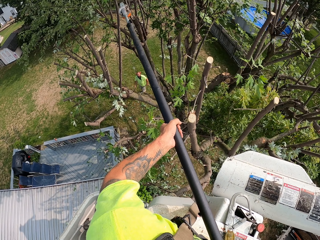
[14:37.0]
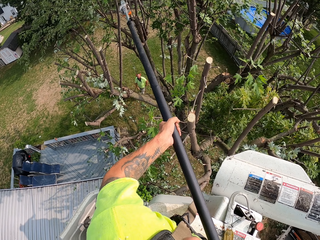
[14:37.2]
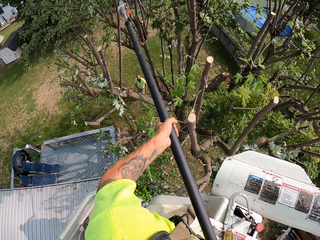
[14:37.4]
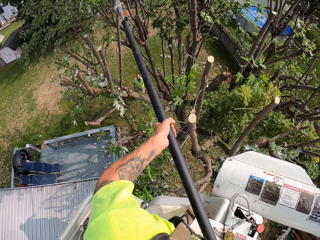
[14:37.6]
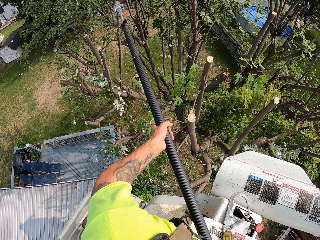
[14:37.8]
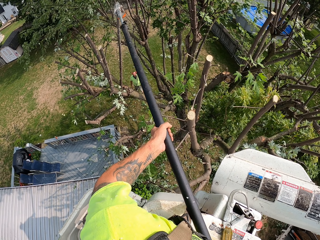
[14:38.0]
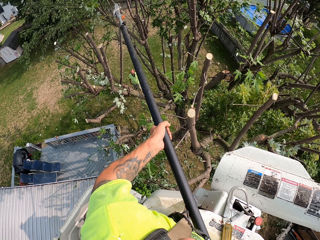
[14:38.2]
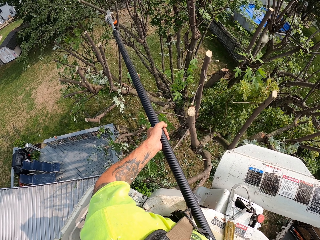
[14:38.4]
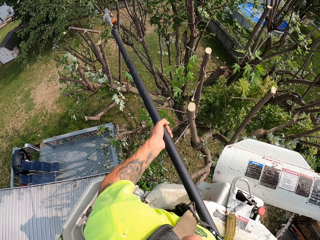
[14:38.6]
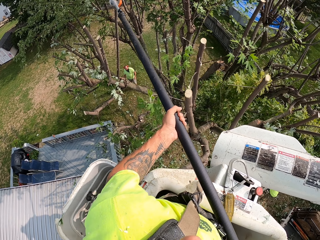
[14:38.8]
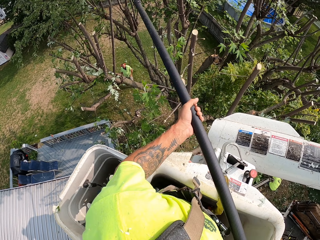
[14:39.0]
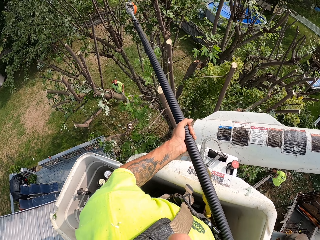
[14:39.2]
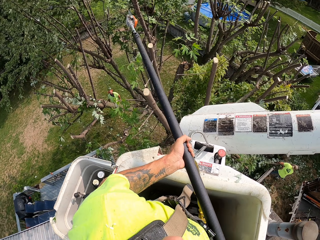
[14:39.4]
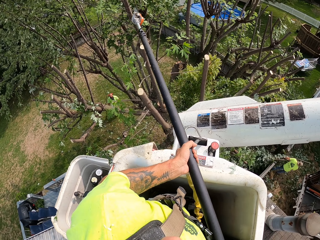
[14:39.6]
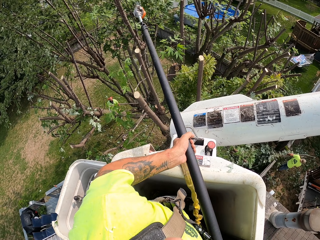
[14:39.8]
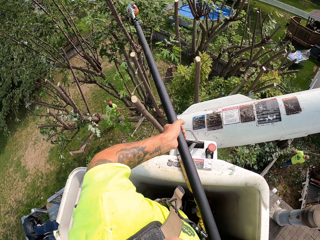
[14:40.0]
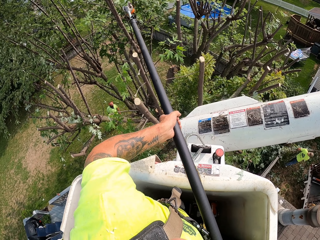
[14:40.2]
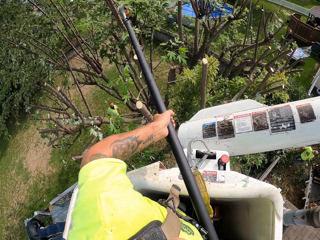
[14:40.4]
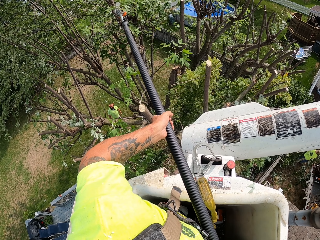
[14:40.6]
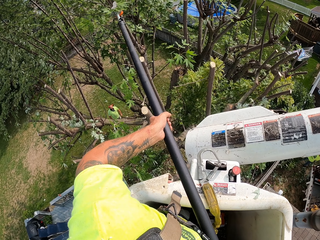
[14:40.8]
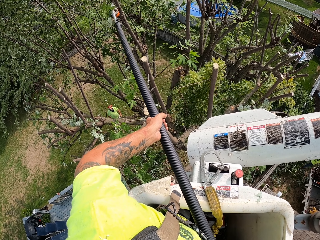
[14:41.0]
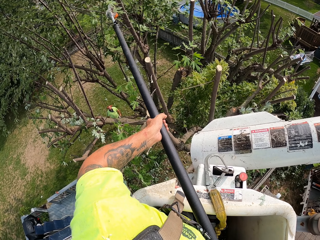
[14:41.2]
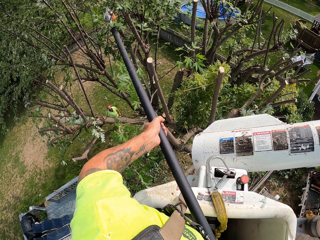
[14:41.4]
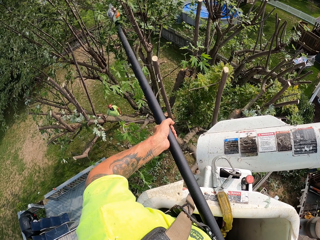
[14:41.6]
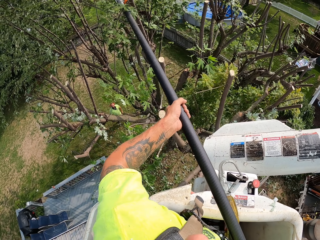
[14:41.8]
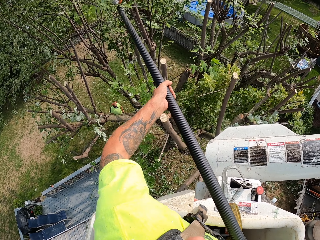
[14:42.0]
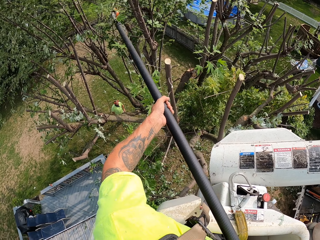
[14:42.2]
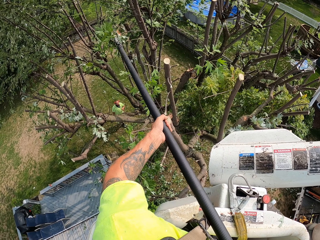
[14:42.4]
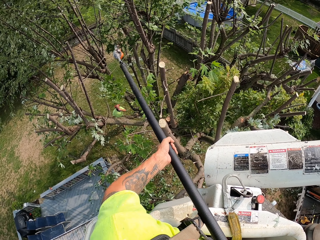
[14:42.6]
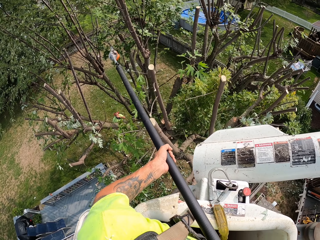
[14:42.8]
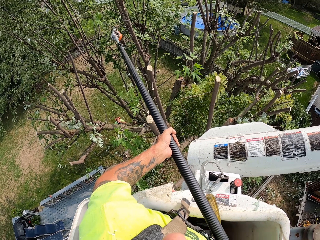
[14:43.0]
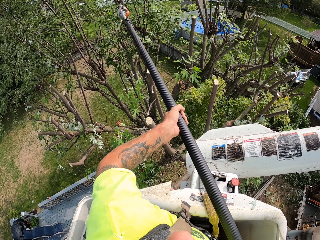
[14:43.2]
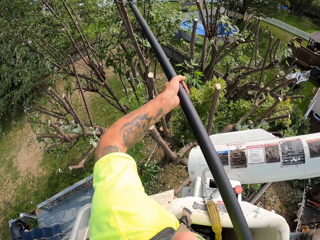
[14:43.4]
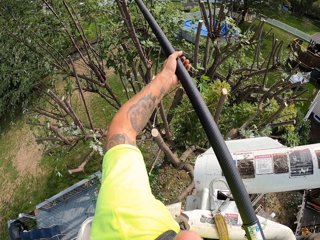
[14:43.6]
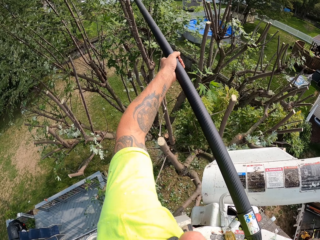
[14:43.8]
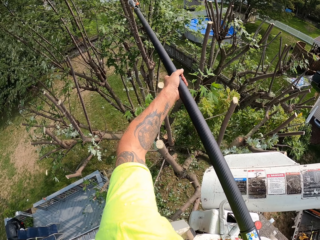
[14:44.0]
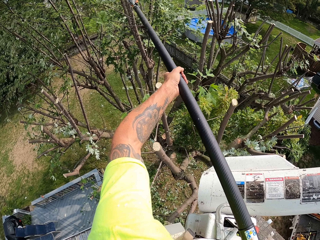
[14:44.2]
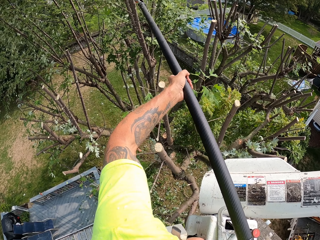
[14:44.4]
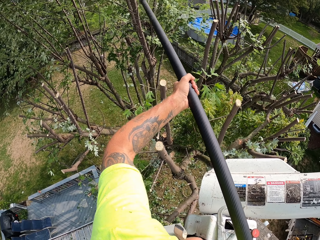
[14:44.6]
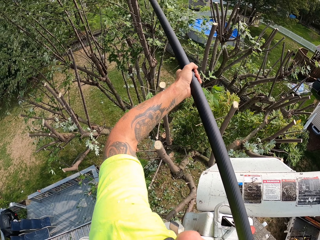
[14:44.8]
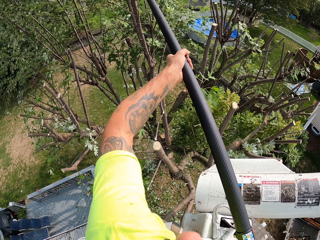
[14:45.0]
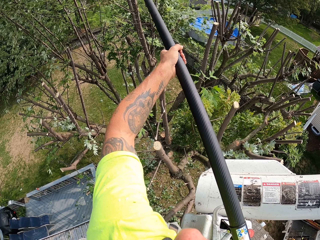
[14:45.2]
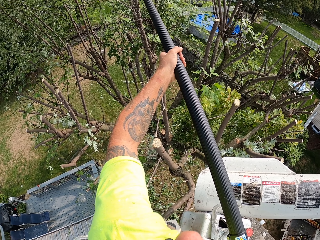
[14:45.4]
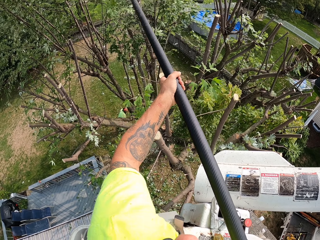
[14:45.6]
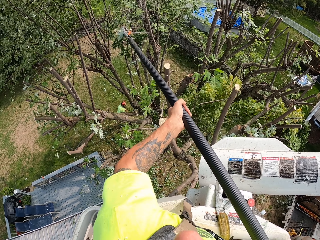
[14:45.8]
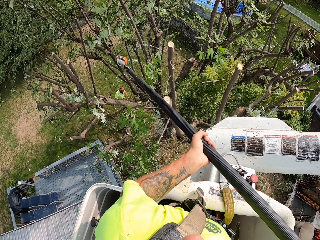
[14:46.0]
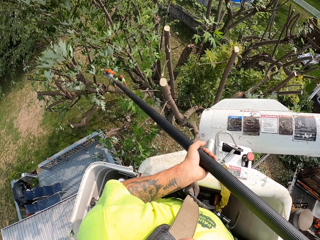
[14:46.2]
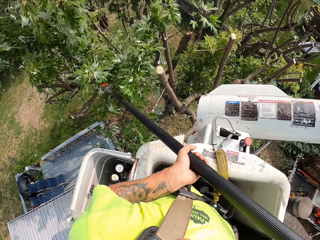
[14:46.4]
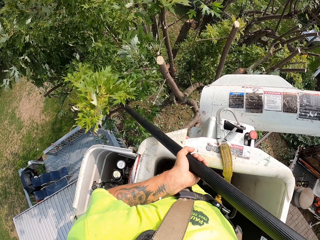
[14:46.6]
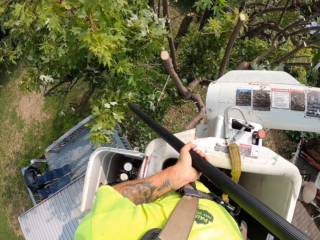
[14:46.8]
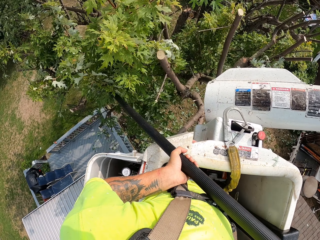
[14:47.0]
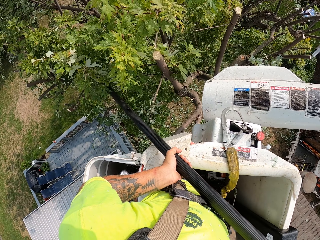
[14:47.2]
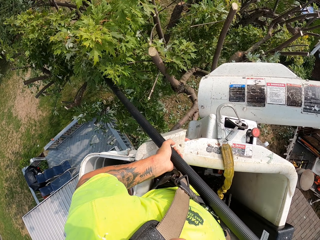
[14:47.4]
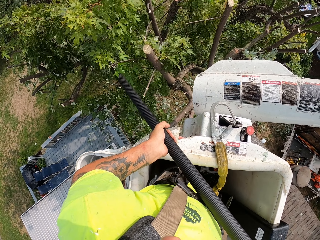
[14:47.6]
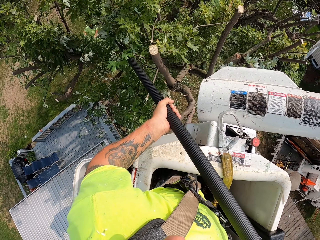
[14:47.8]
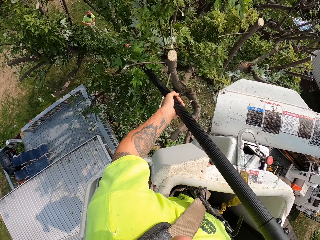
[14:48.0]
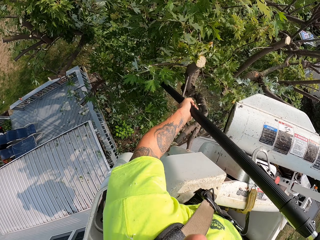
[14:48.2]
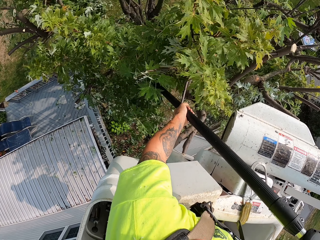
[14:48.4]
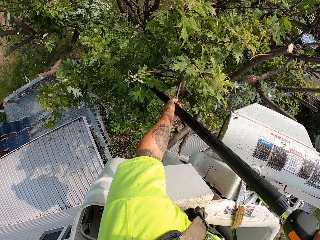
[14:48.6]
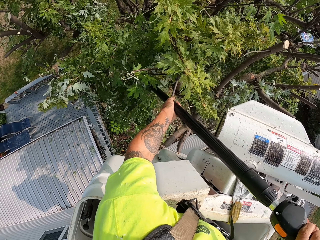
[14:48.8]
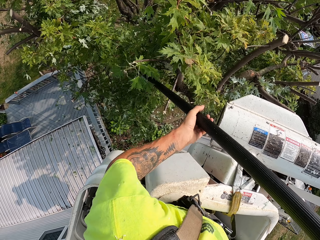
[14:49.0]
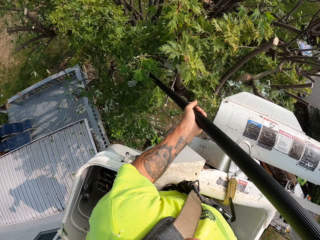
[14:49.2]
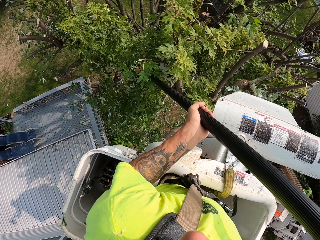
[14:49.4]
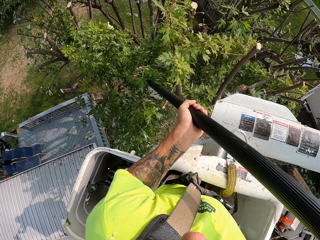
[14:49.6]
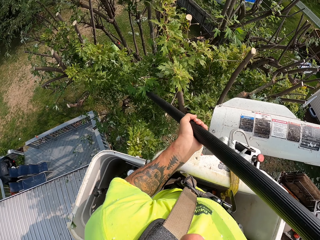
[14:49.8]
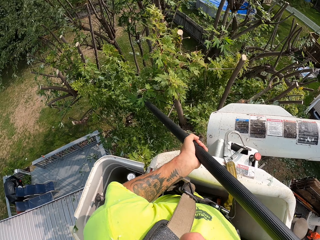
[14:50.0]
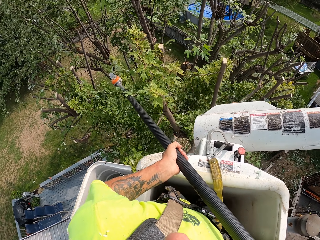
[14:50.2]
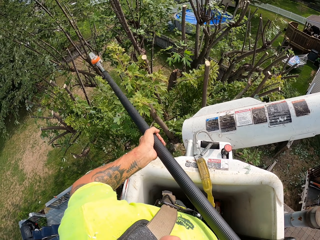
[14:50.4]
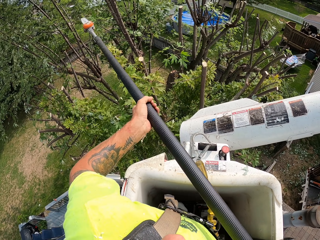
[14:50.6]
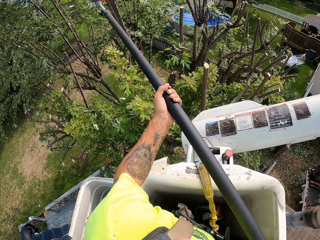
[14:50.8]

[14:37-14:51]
The camera wearer cuts off a tree branch. They trim the tree branch. They cut off the tree branch.

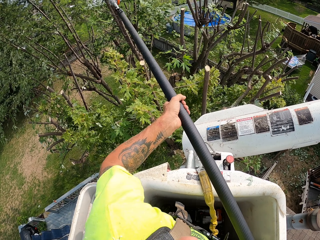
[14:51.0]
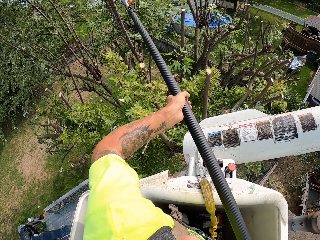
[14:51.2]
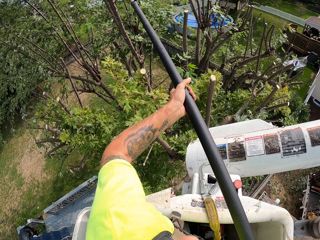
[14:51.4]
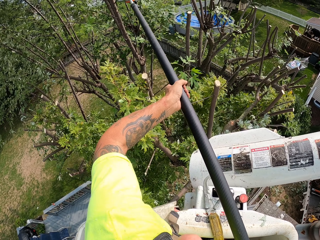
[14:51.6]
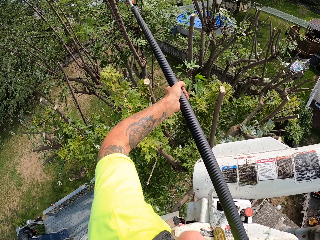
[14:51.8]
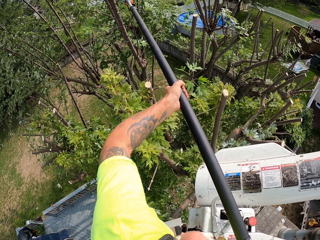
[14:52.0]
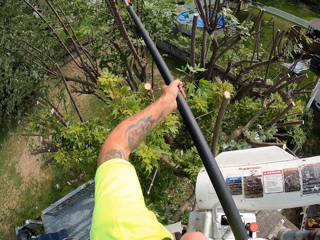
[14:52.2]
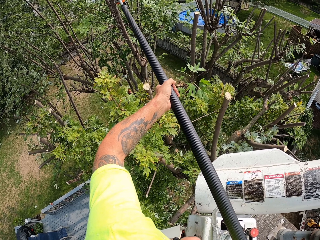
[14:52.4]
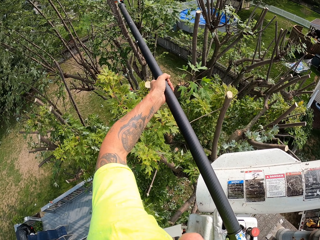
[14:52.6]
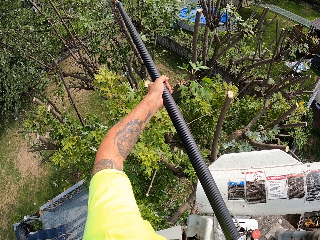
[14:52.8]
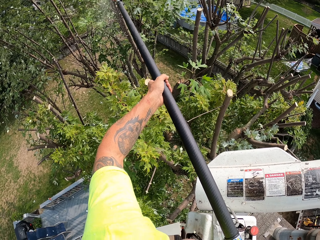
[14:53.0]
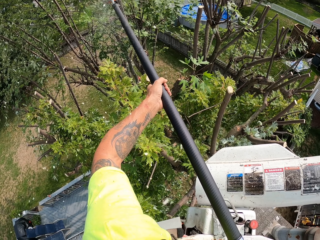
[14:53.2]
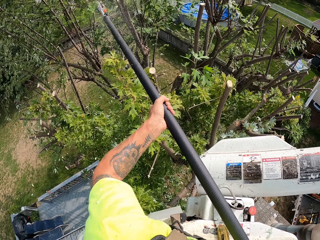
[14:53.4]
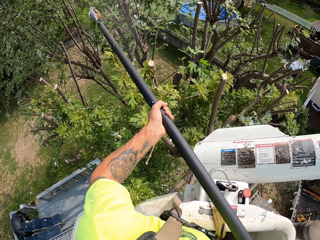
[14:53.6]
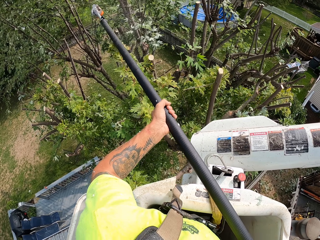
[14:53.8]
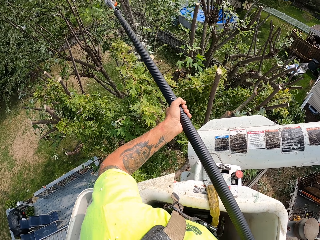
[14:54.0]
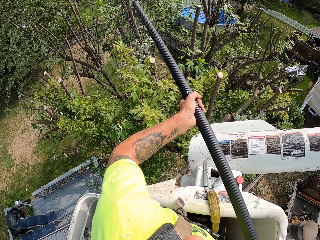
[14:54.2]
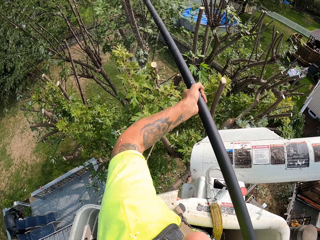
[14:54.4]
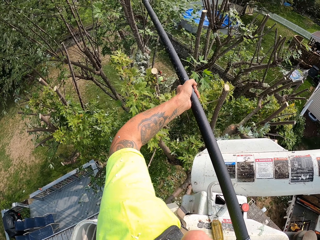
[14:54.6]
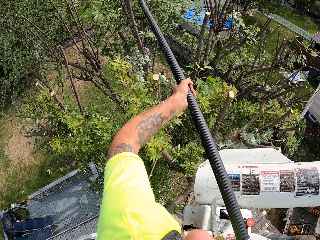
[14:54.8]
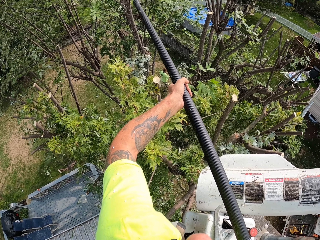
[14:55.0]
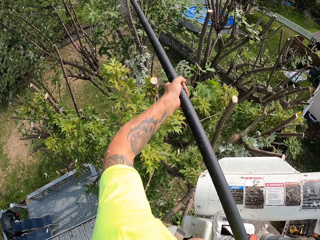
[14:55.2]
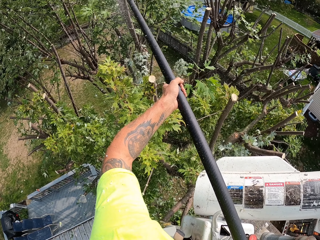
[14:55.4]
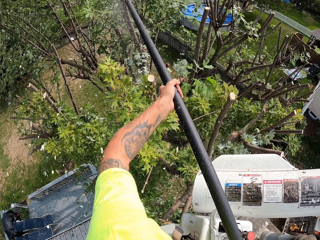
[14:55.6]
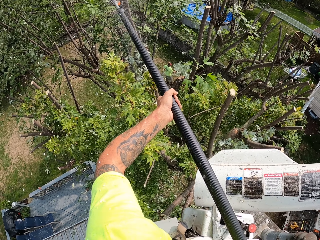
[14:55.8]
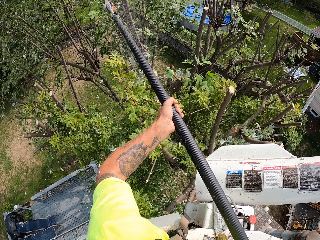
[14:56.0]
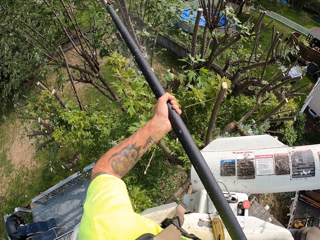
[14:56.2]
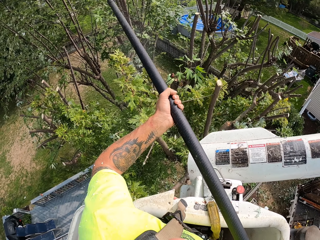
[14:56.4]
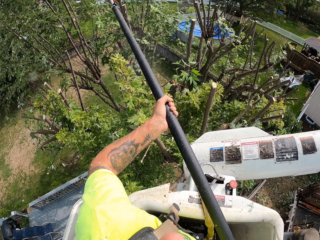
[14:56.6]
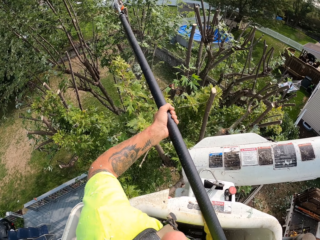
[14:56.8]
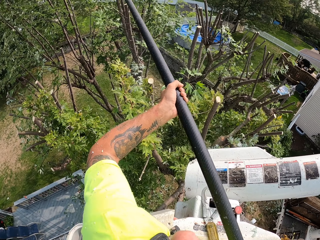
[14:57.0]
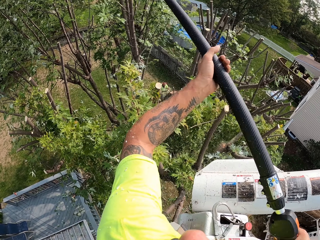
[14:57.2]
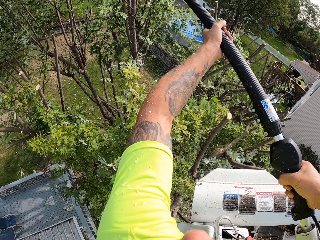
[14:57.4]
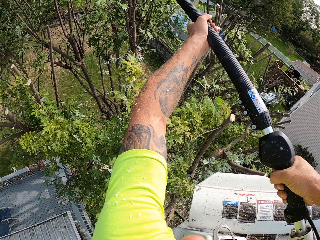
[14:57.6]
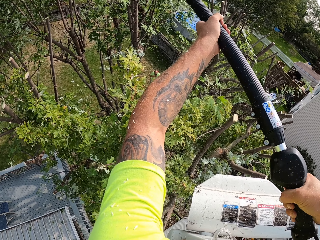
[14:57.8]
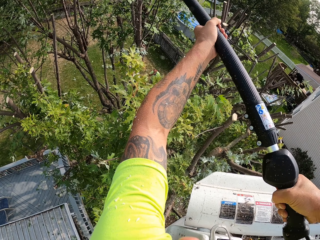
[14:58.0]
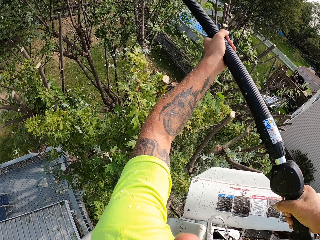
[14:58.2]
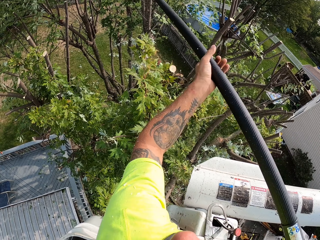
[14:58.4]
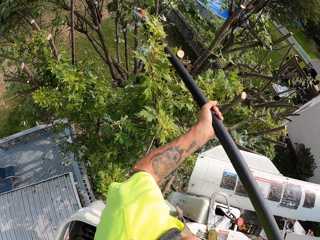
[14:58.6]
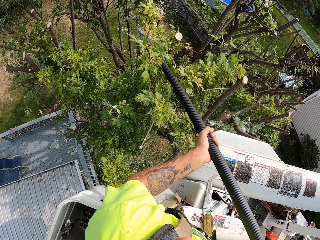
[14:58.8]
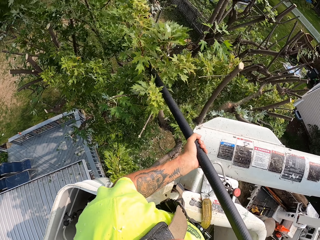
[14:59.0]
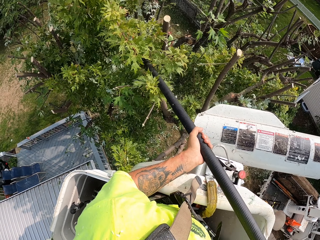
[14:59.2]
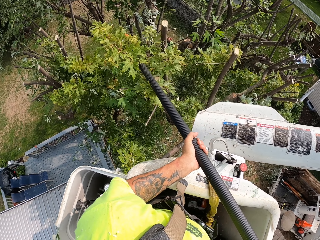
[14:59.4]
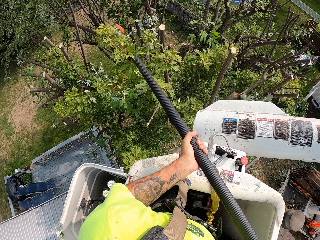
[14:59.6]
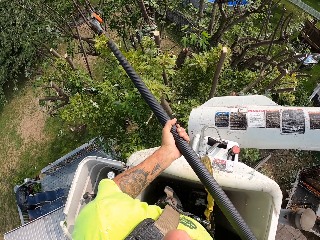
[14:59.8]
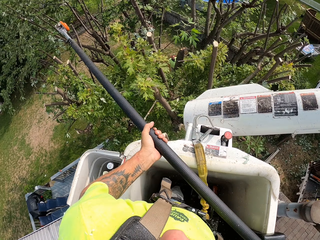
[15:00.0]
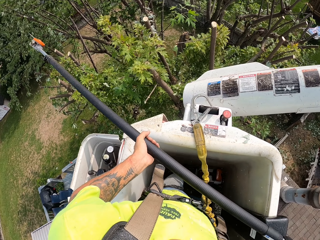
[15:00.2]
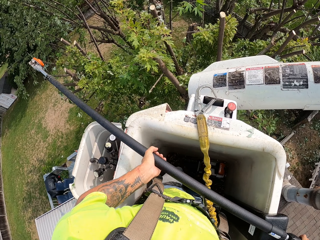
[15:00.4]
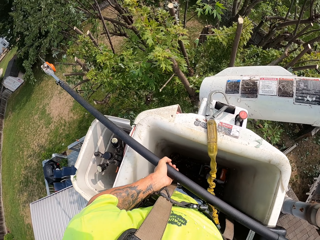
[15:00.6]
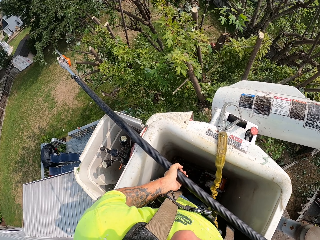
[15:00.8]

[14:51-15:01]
The camera wearer trims a tree branch. They lift something.
